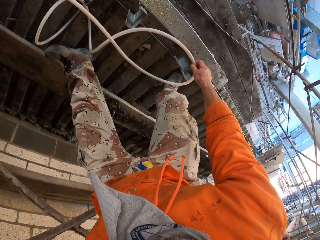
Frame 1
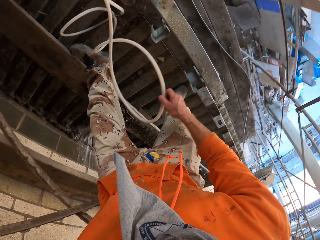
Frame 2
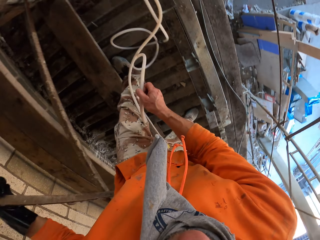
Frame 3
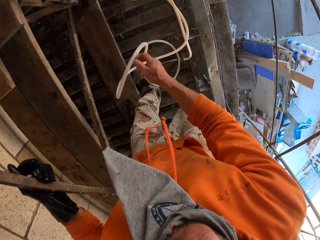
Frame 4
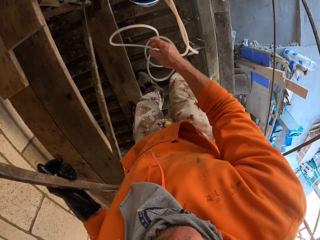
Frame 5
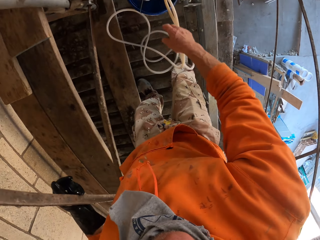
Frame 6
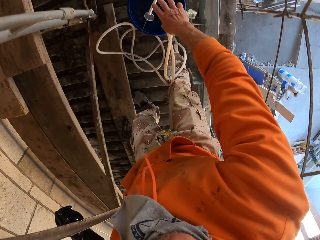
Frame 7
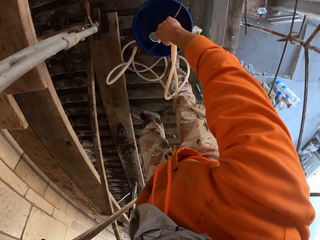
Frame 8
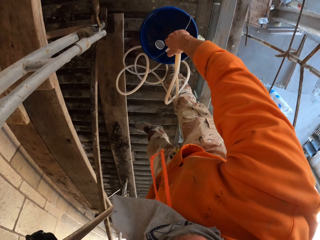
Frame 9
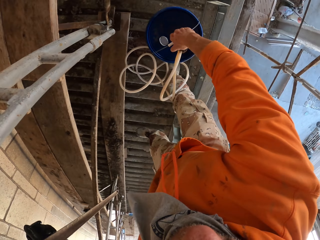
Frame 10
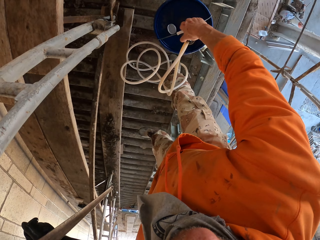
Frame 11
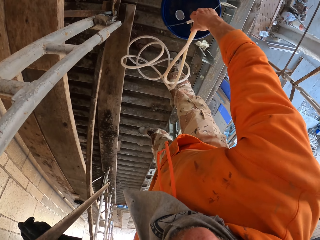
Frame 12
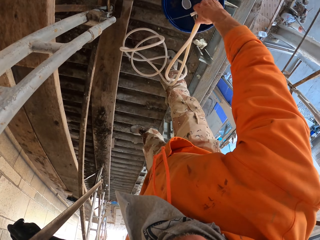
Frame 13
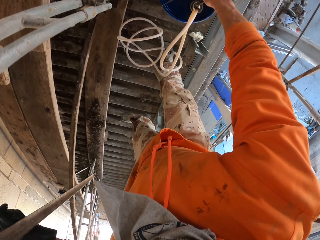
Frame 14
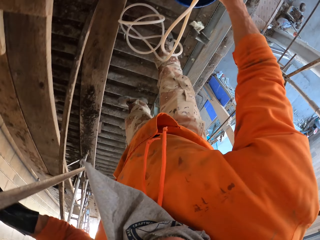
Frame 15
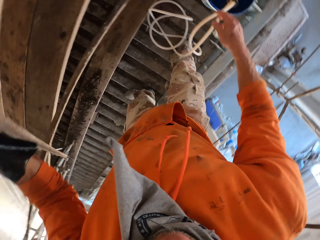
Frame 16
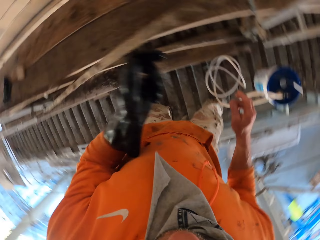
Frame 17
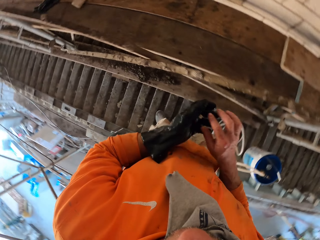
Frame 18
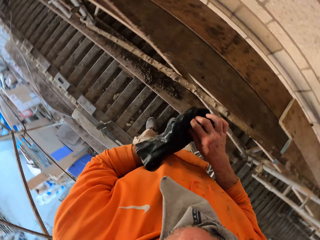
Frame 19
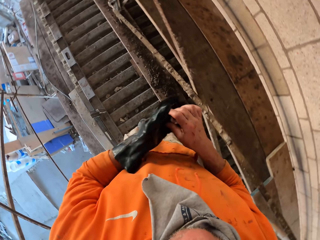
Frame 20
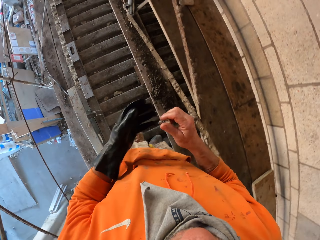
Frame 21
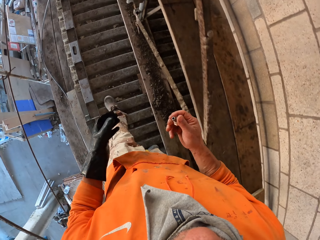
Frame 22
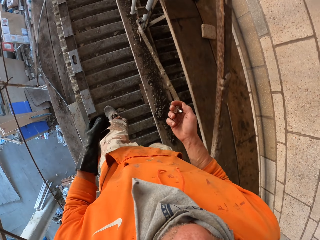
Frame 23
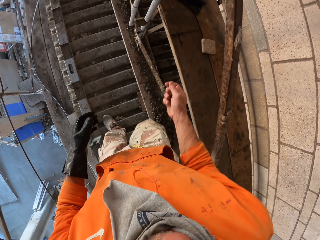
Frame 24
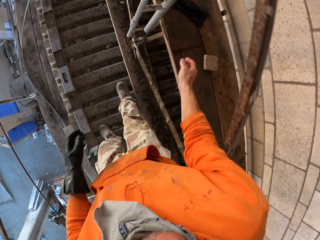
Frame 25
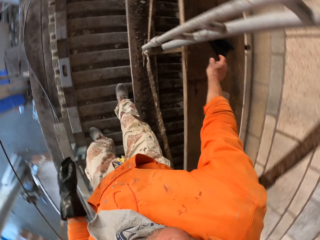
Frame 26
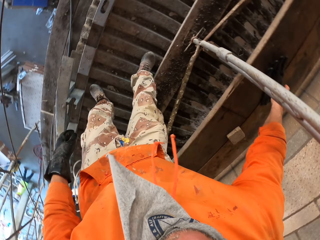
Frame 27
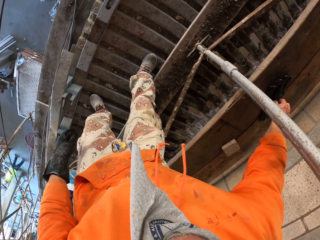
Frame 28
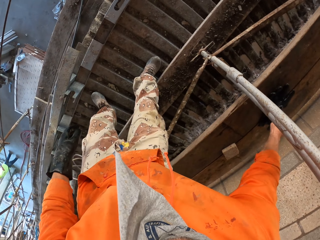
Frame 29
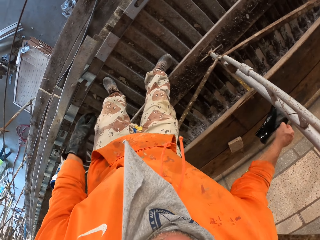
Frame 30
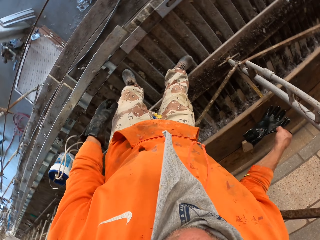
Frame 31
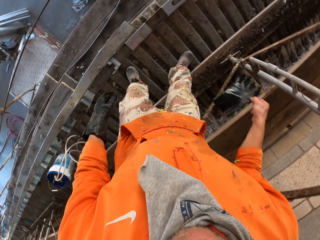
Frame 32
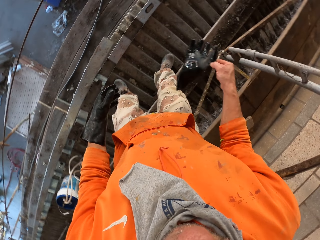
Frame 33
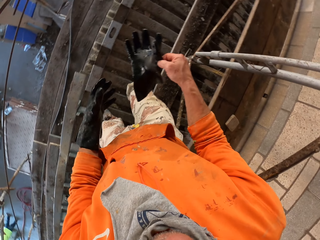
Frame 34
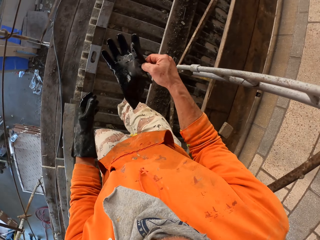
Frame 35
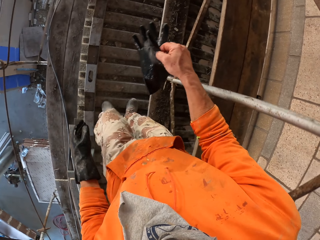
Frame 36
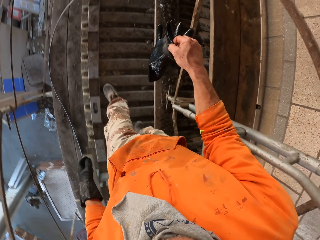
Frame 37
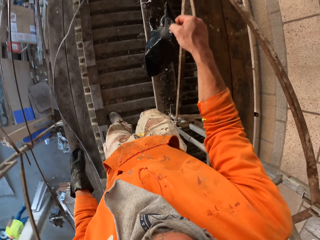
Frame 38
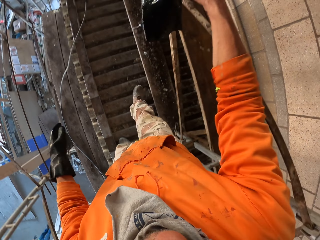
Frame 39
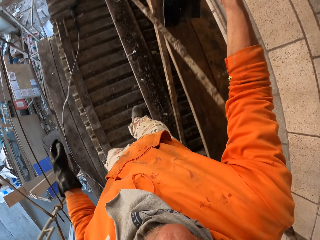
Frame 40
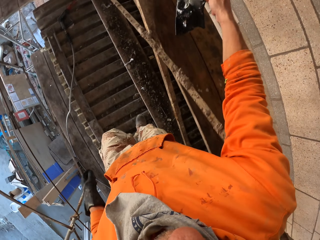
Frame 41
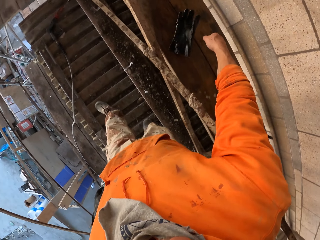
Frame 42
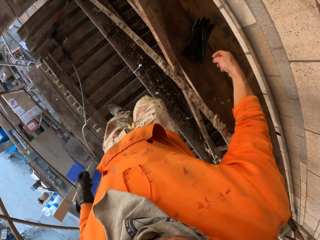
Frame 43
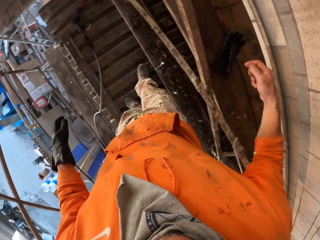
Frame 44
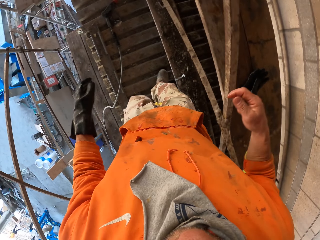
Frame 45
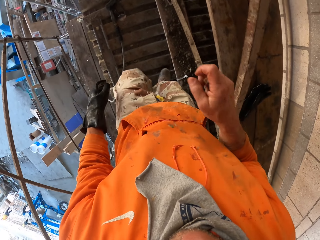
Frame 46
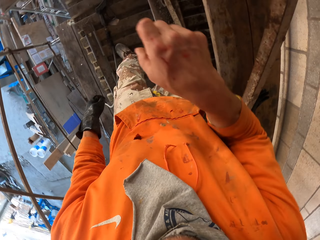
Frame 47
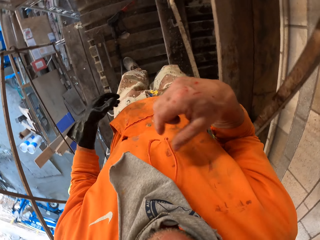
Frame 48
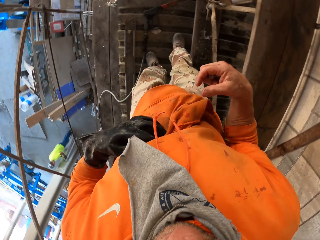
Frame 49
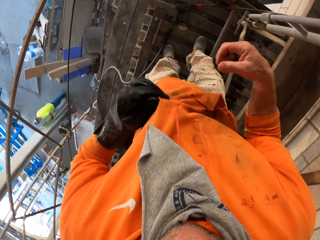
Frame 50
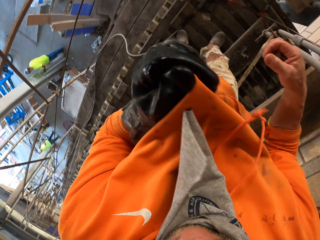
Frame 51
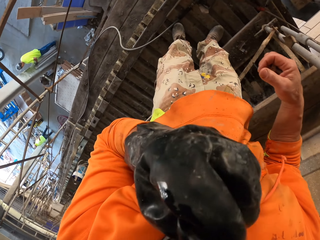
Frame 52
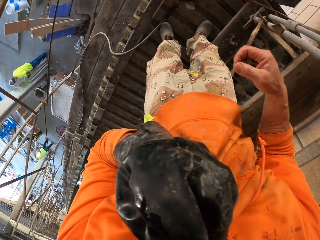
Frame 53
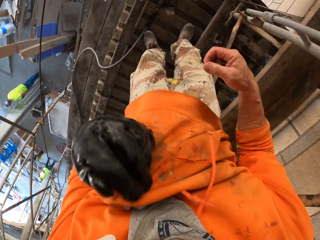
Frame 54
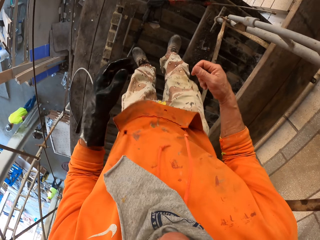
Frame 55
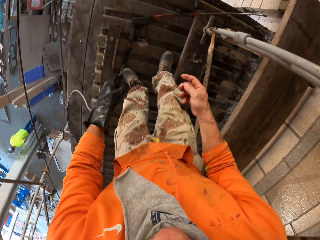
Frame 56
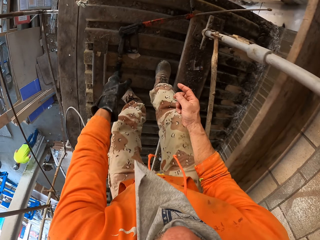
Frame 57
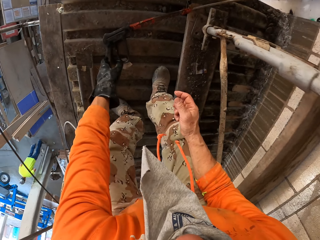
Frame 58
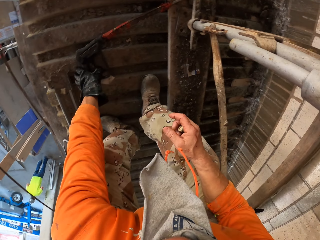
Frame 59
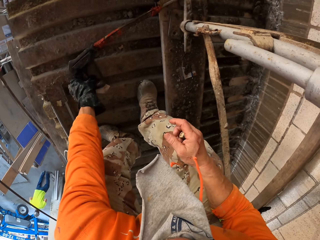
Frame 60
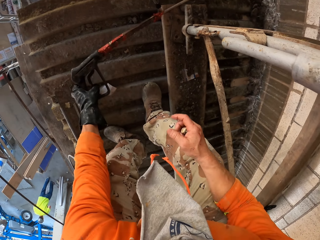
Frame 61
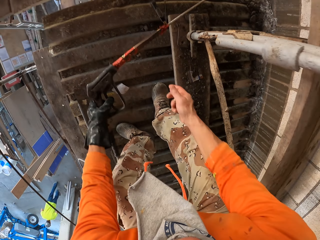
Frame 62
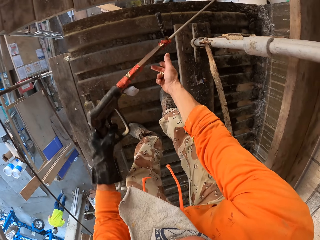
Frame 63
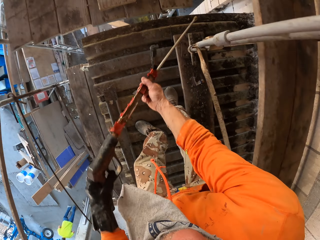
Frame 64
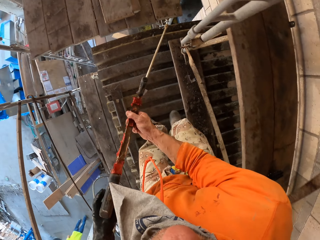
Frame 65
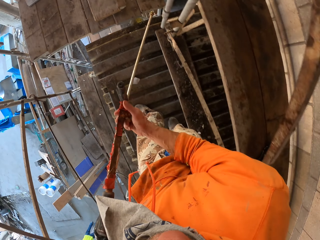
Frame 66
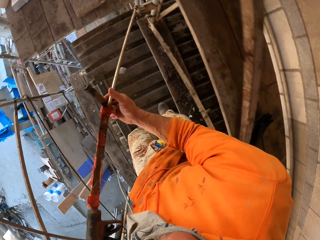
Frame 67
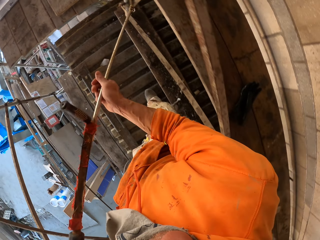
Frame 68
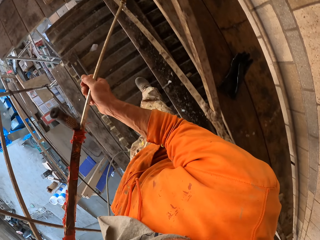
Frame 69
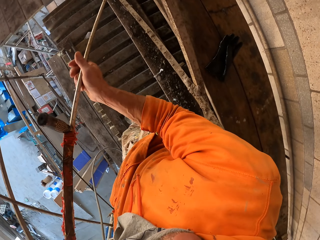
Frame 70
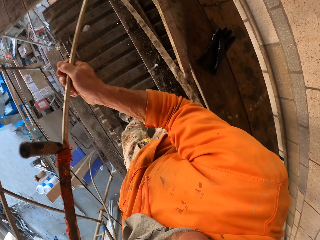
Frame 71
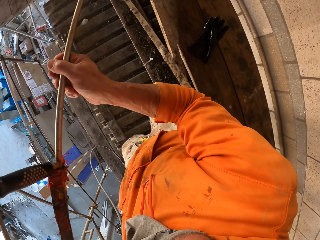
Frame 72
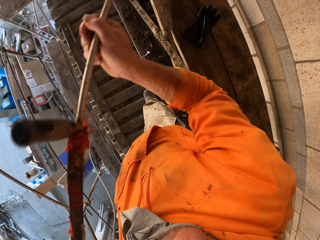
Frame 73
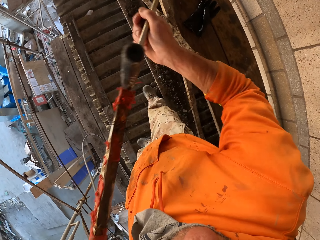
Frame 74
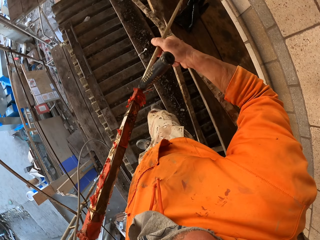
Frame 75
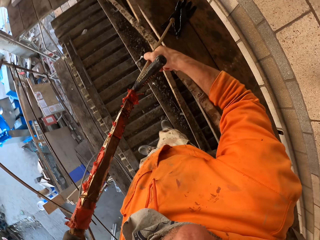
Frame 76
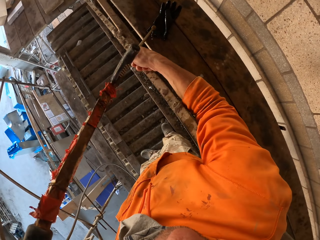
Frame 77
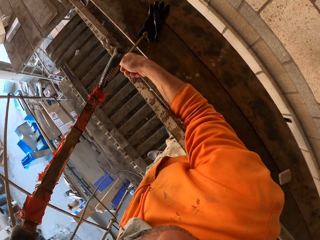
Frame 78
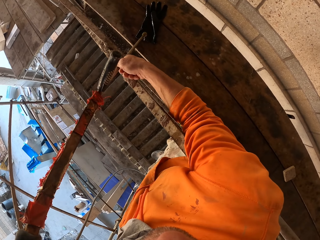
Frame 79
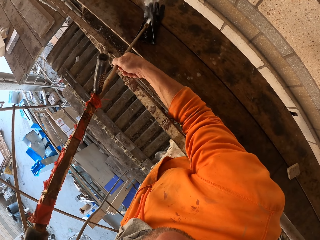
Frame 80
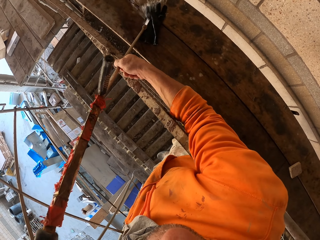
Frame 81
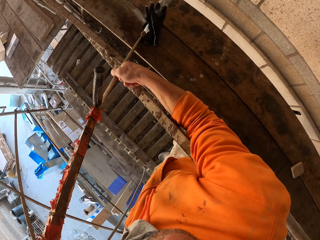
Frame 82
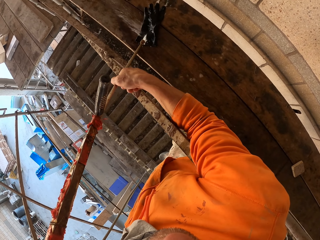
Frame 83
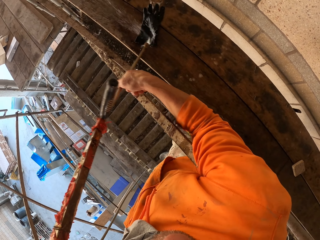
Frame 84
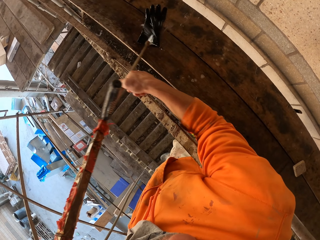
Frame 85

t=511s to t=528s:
The camera wearer repositions the hosepipe. He moves the bucket. He picks up something. He walks to the other side. He picks up a glove. He walks around. He drops the glove. He moves a hand. He holds his sweatshirt. He wipes the face. He picks up a water sprayer. A man walks to the other side. The camera wearer holds the water sprayer. He takes the pipe. He moves backwards. He sprays a glove.

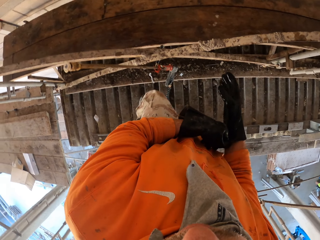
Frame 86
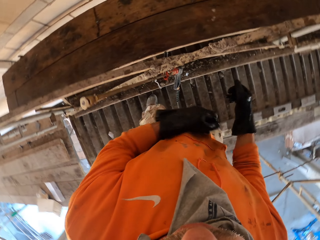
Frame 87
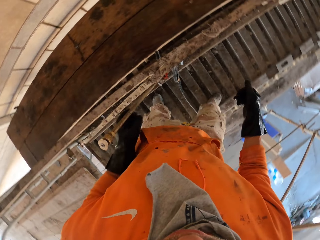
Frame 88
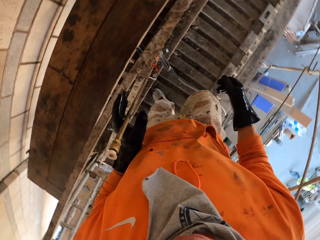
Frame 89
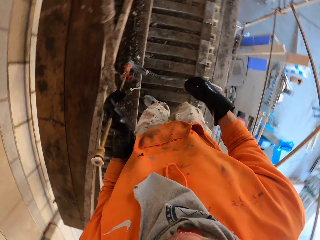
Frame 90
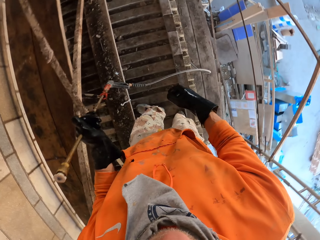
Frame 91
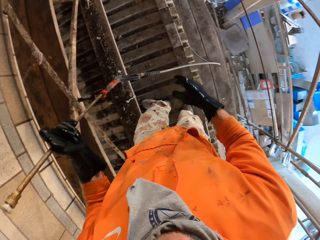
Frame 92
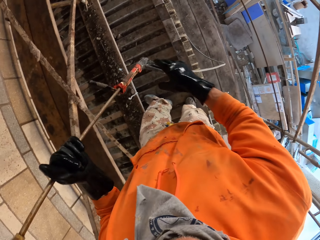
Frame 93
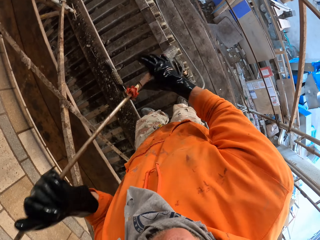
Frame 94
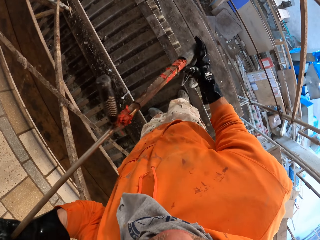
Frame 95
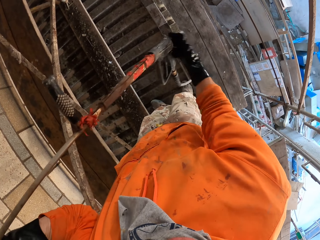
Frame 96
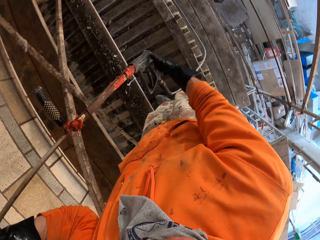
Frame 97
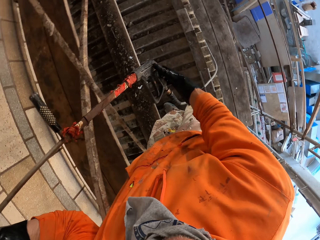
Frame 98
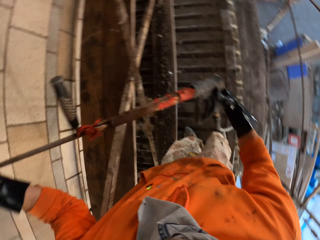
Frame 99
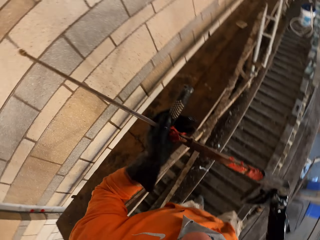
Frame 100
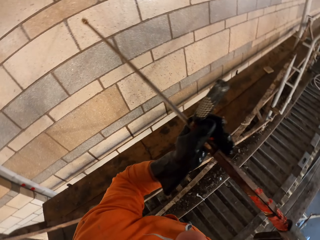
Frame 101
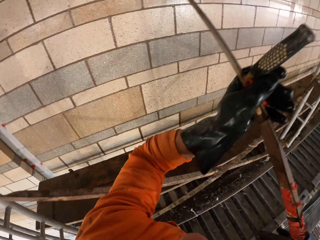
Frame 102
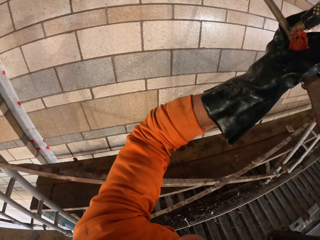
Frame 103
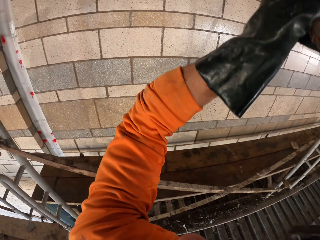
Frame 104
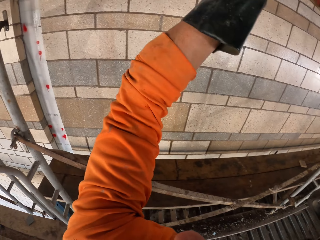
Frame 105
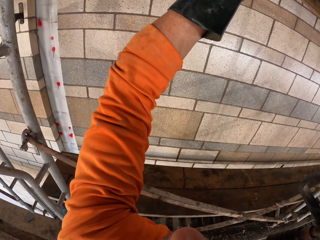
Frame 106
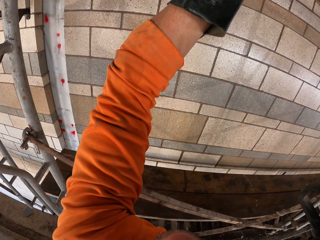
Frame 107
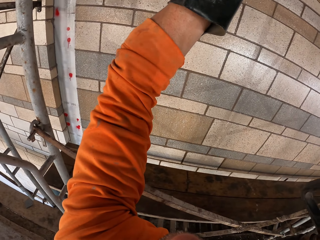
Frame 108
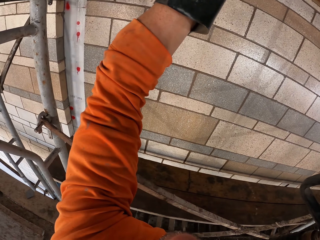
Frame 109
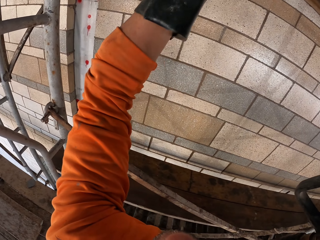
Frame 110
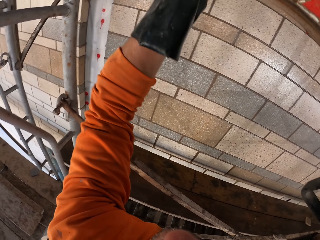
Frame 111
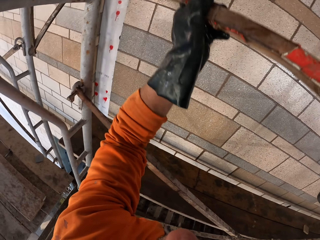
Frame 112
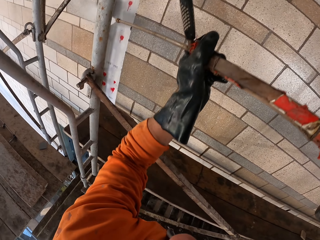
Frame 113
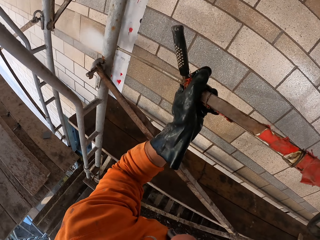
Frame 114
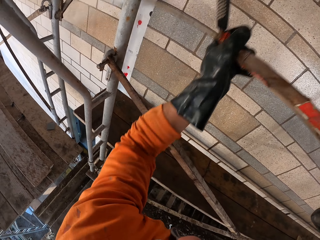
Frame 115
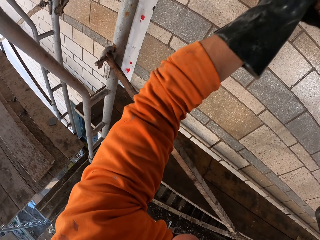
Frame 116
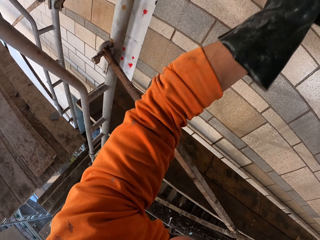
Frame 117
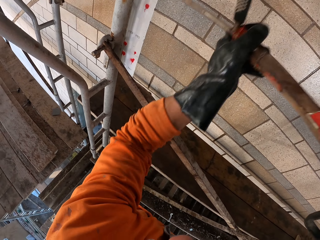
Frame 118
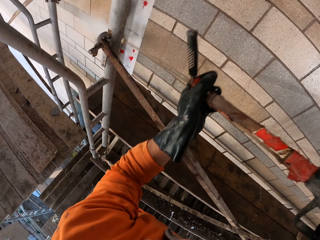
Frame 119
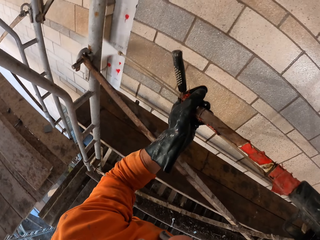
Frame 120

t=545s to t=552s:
The camera wearer repositions a leg. They pick up a water sprayer. A man walks to the other side. The camera wearer takes the nozzle off. They move a hand along the water sprayer. They hold the water sprayer. They spray the wall.
